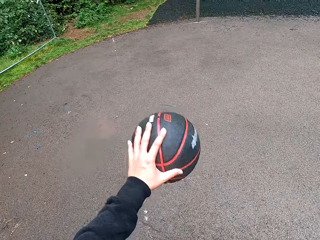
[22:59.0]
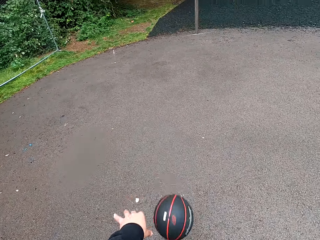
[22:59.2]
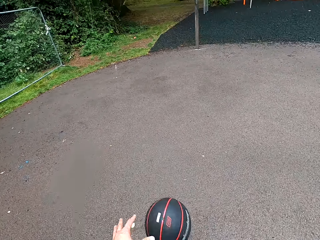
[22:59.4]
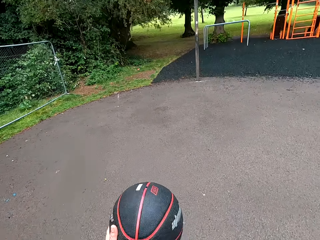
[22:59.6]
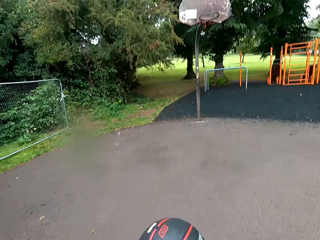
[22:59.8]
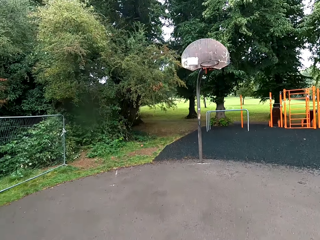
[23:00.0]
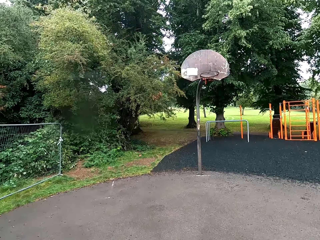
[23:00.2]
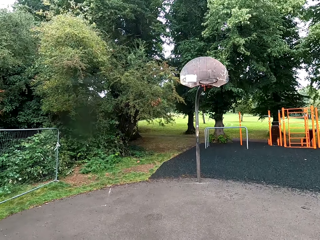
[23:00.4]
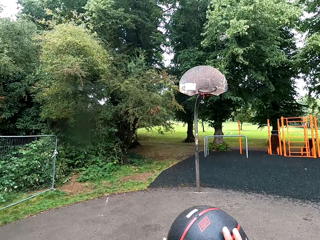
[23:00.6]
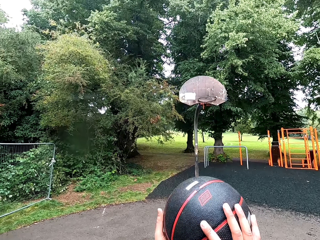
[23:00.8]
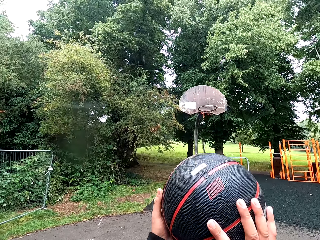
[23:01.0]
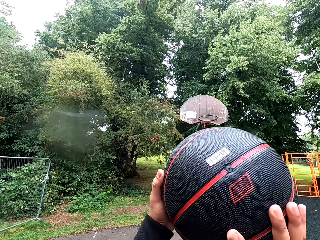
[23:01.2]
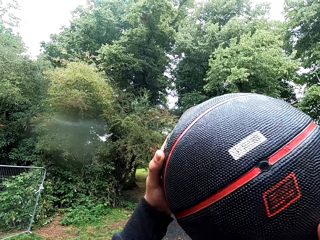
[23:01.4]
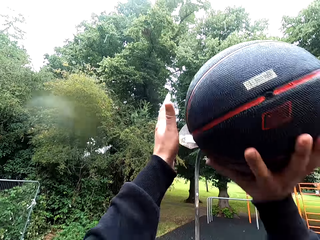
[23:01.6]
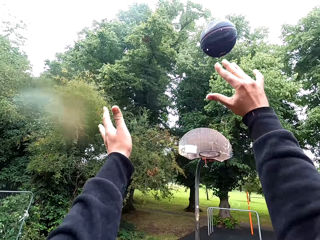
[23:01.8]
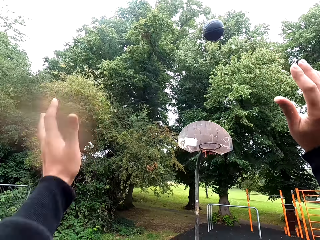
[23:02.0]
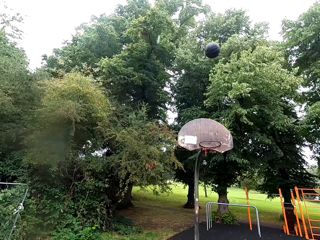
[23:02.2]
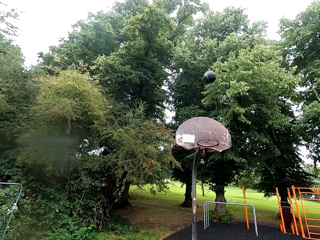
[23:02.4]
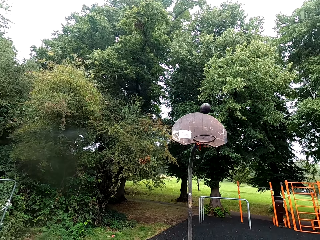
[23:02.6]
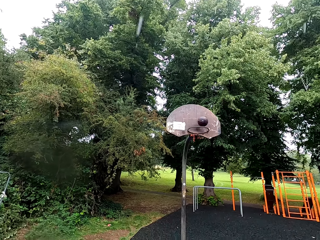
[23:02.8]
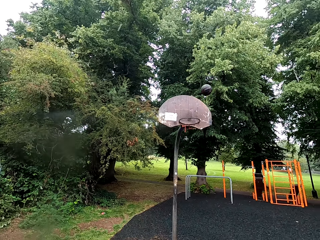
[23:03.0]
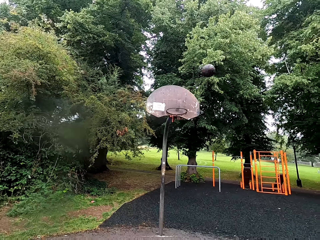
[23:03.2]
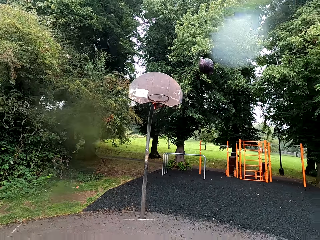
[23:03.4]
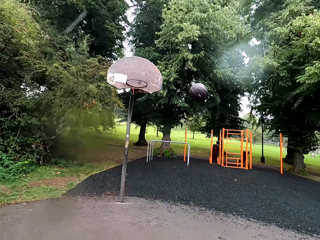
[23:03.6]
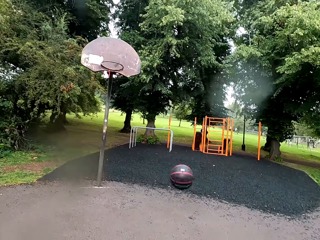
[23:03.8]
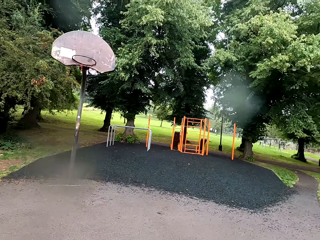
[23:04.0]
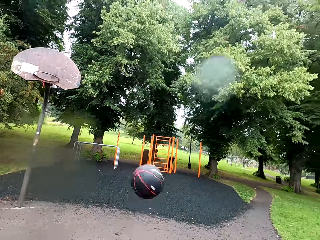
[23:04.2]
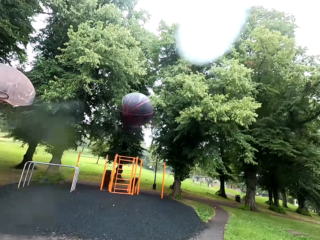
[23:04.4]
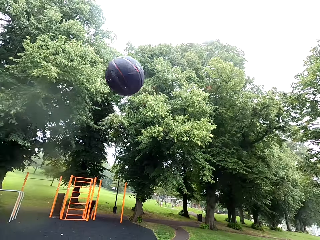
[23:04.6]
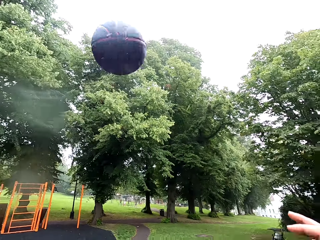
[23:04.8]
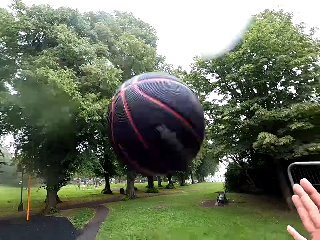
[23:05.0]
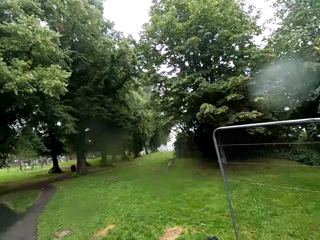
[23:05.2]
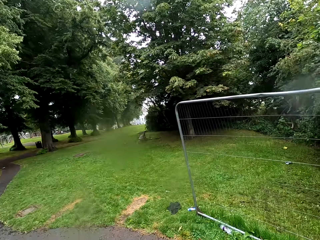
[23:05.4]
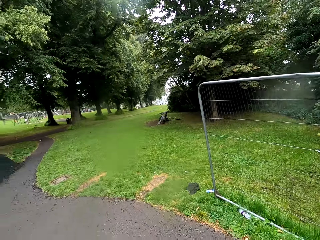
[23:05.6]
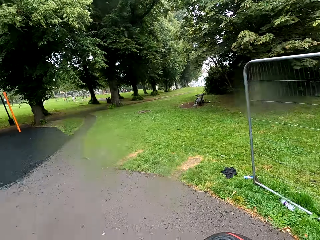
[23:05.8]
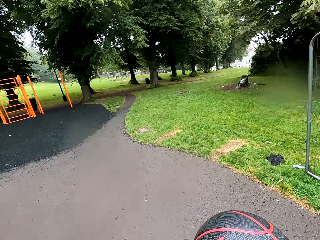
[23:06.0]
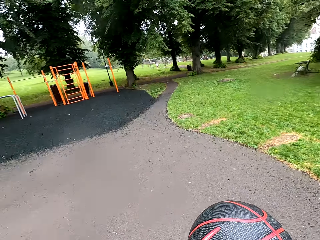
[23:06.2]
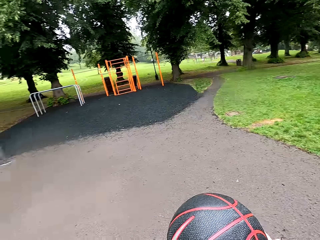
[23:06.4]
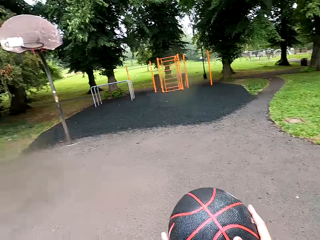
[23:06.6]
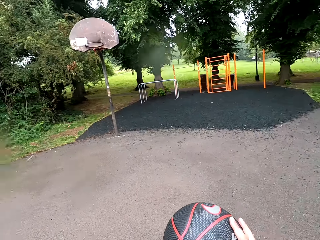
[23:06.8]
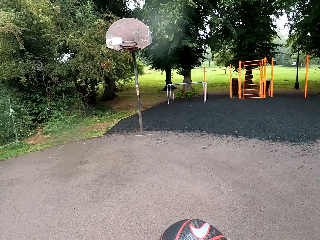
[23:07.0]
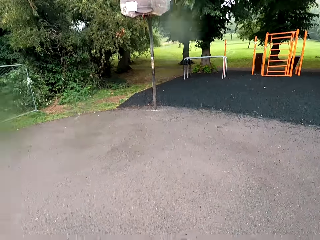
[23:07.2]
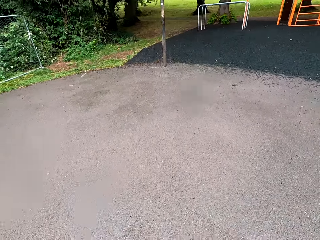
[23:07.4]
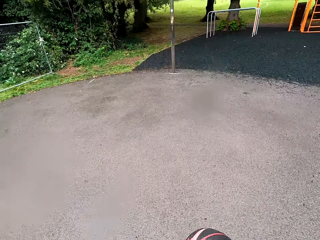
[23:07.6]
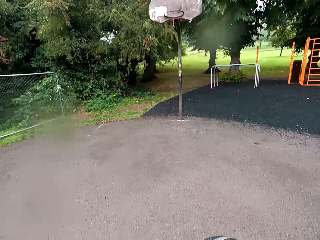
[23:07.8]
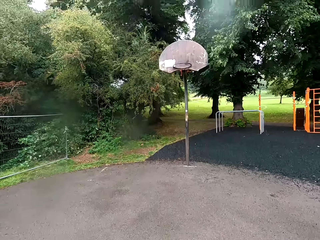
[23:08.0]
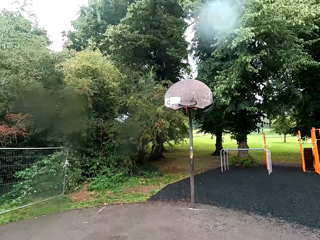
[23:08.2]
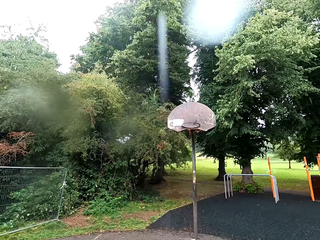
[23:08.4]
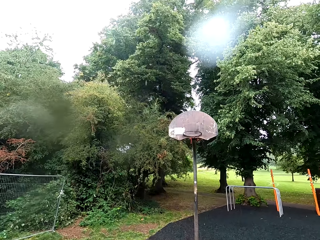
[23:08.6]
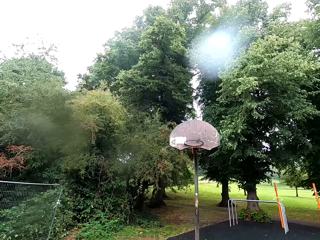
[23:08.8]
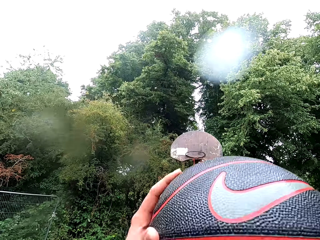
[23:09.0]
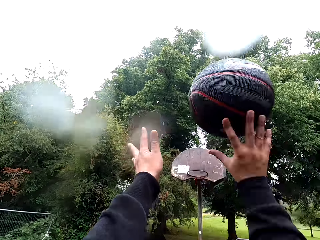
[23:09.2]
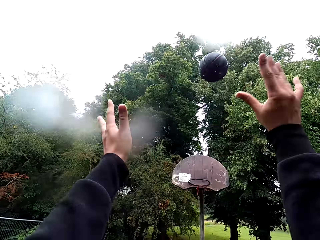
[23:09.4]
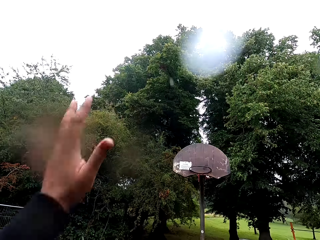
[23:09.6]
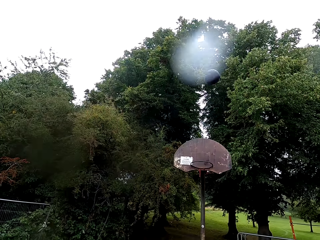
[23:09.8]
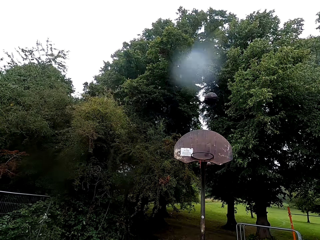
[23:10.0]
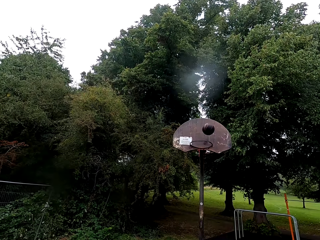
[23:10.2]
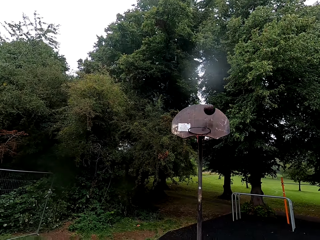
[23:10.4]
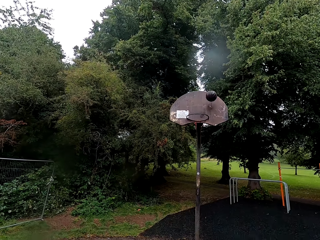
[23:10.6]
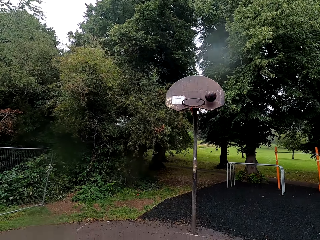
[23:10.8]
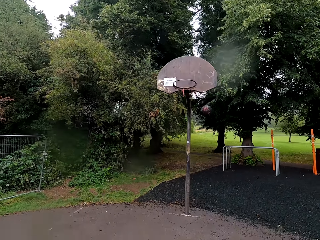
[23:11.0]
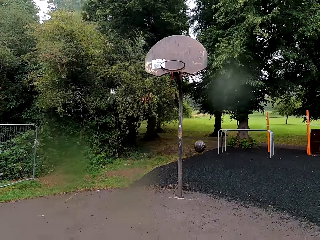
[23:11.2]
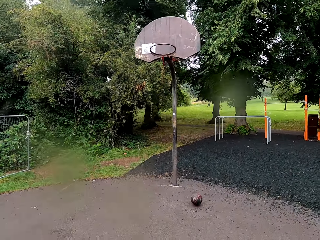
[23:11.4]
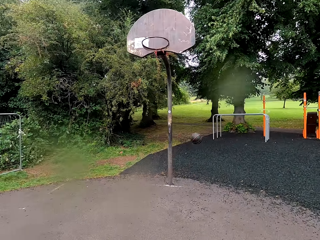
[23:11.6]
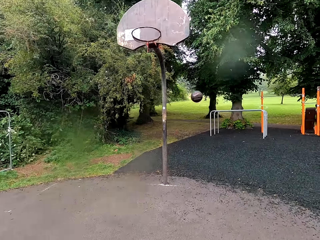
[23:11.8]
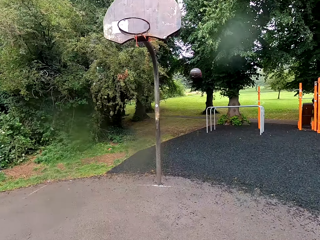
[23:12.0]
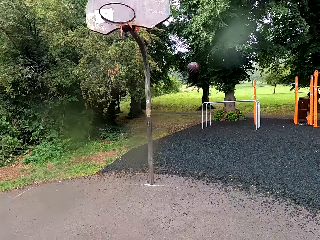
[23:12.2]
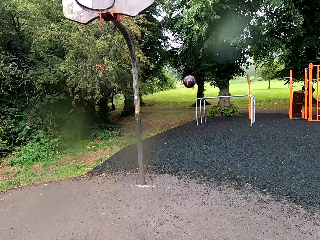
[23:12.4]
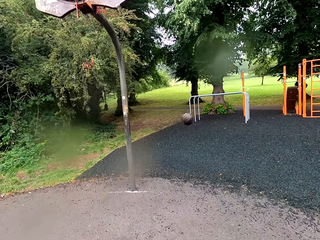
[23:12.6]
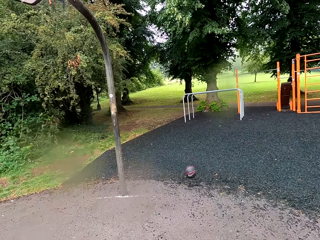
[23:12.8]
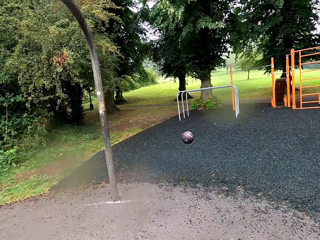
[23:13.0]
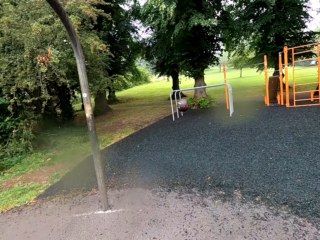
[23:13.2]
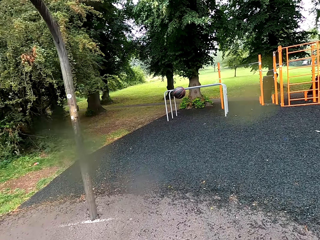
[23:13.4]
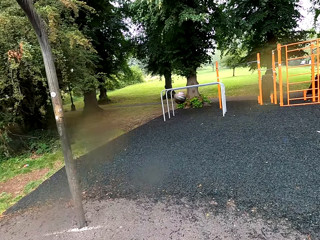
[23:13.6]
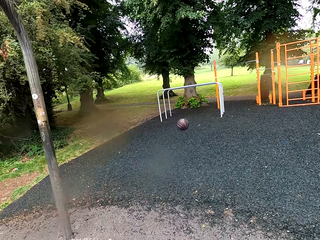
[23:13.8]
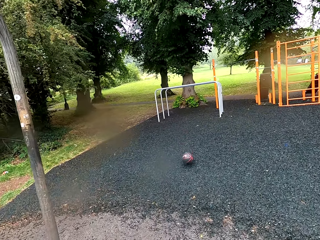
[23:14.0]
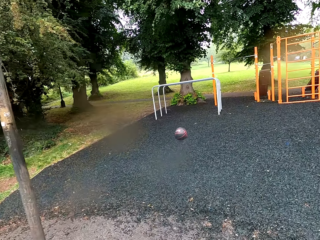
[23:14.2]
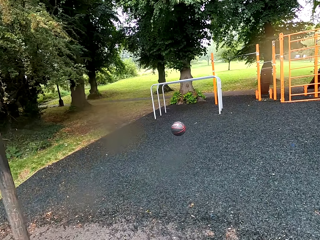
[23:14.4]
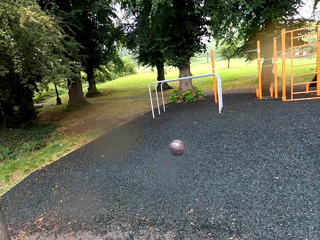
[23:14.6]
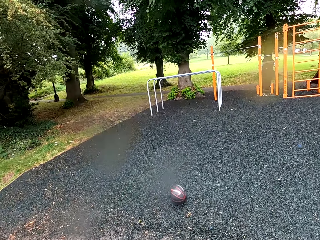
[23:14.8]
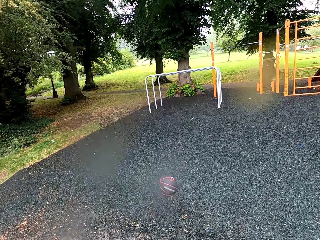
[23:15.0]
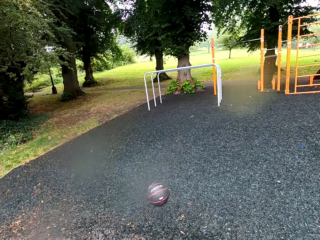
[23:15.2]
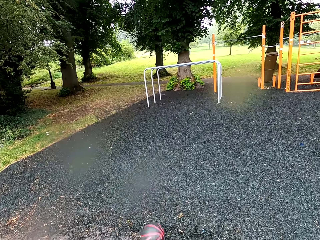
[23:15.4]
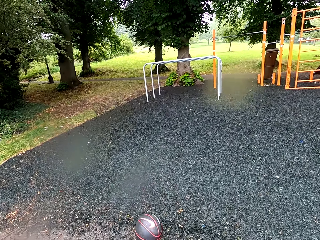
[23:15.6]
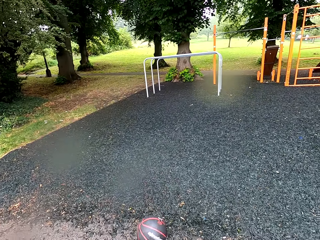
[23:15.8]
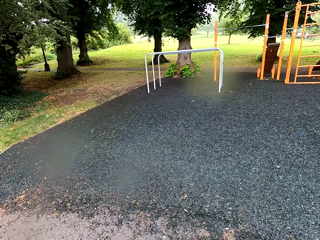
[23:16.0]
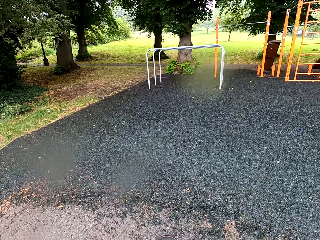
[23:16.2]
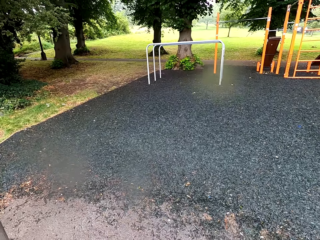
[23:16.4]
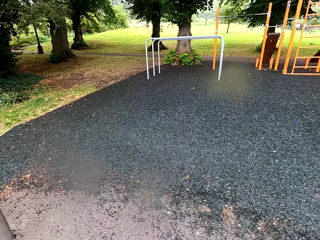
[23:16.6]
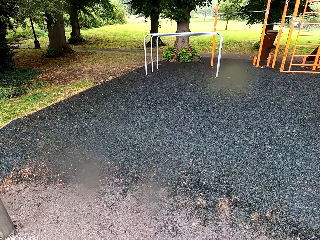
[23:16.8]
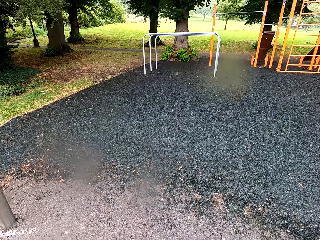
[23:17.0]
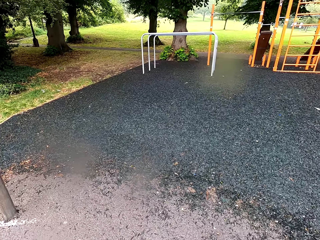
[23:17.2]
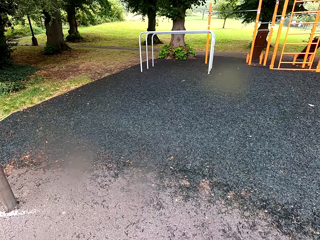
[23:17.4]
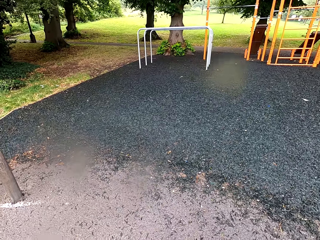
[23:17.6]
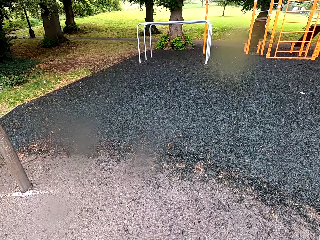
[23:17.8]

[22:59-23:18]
The camera wearer holds the basketball. They throw the basketball. They hold the basketball. They throw the basketball. They move toward the basketball. They pick up the basketball.
